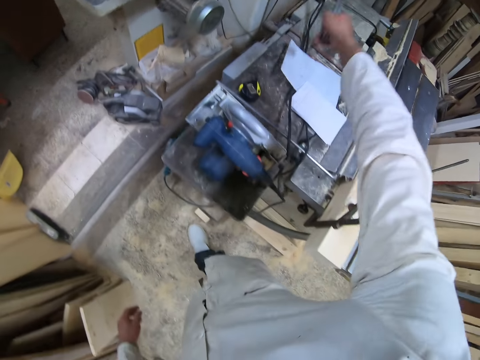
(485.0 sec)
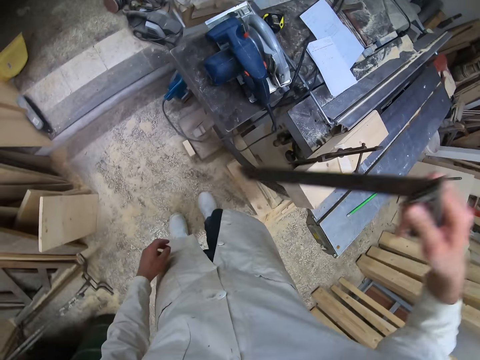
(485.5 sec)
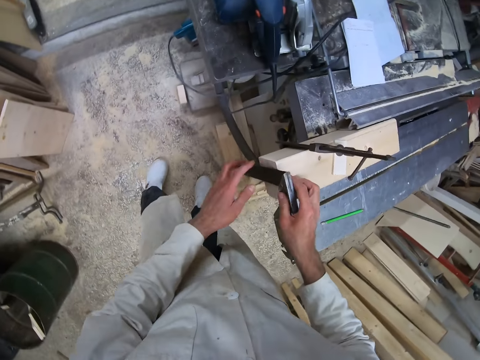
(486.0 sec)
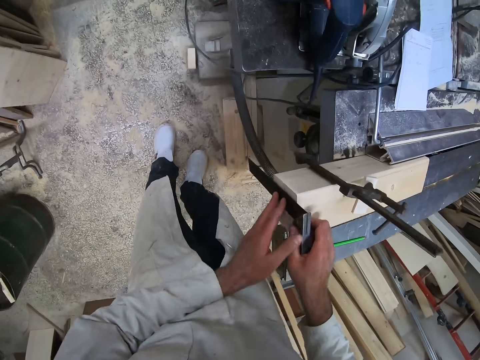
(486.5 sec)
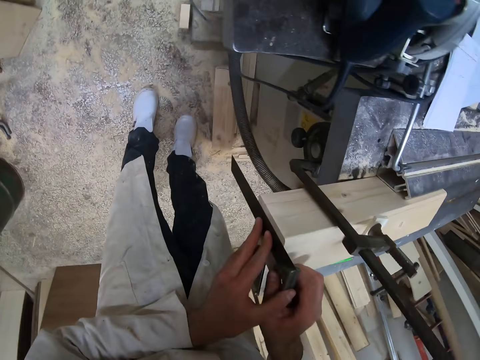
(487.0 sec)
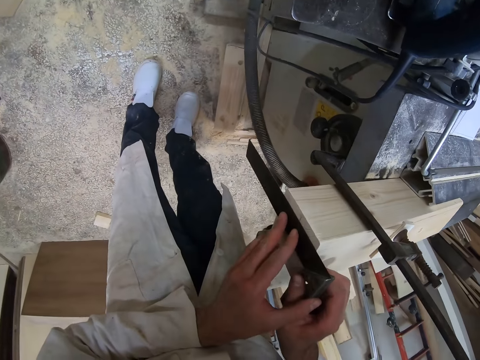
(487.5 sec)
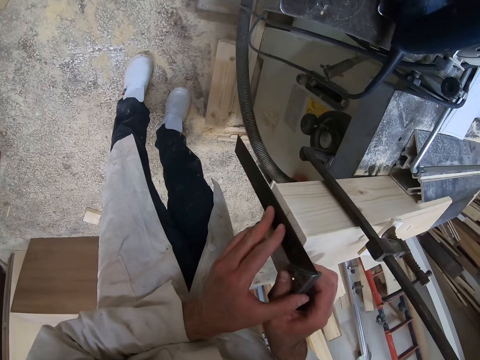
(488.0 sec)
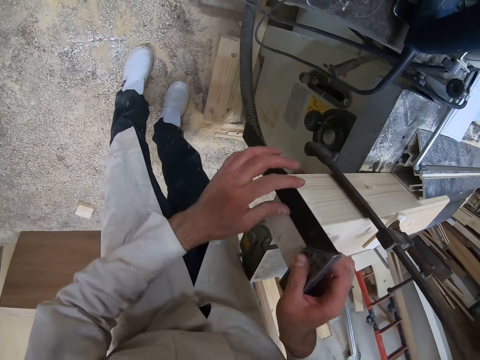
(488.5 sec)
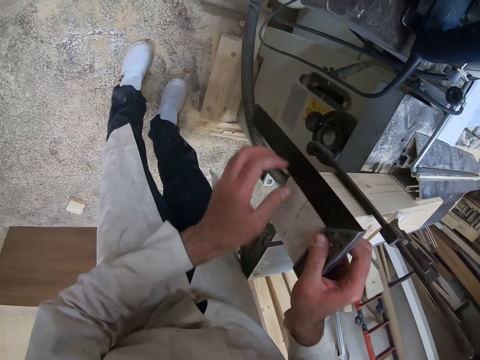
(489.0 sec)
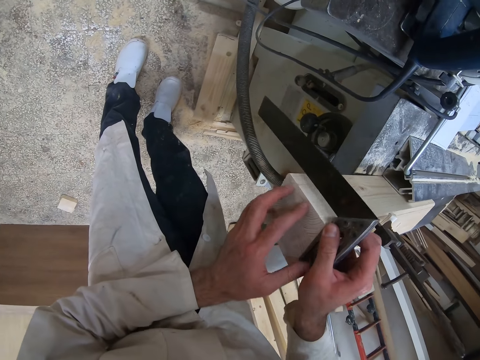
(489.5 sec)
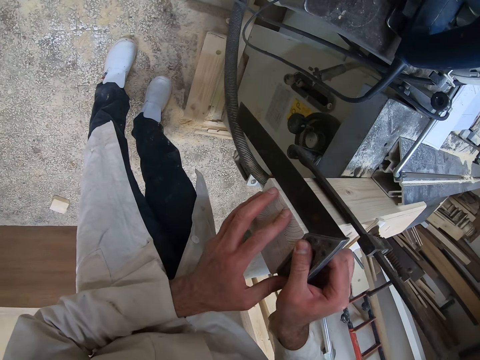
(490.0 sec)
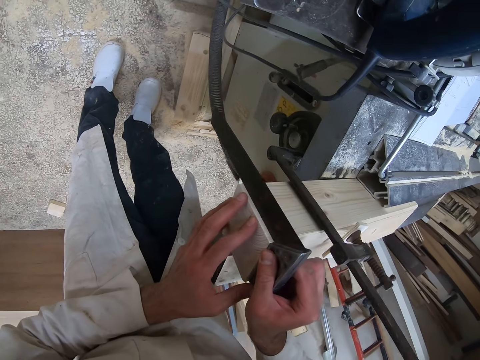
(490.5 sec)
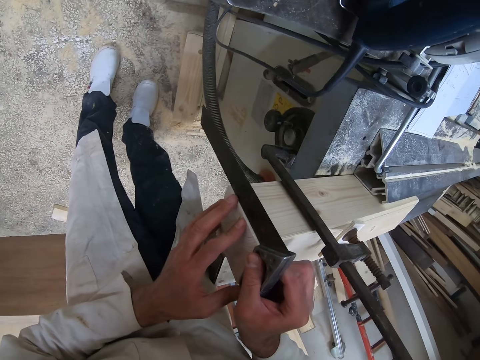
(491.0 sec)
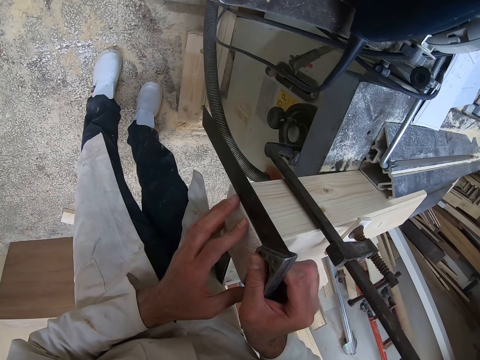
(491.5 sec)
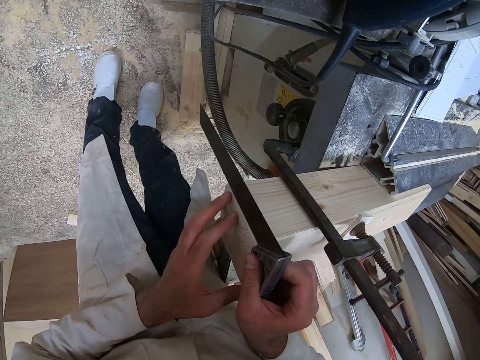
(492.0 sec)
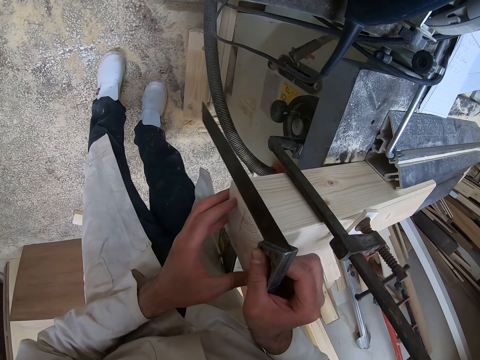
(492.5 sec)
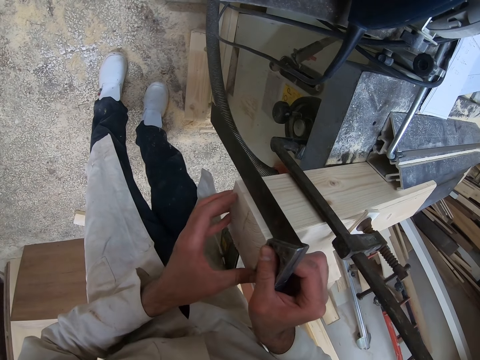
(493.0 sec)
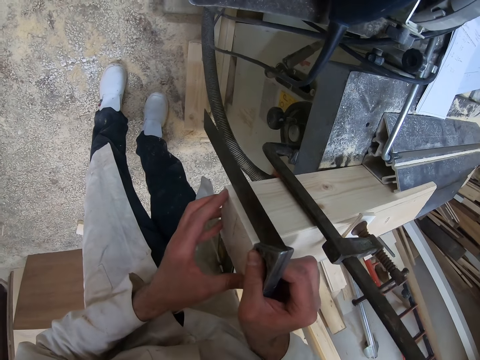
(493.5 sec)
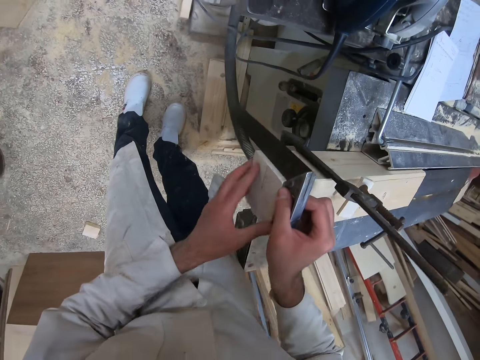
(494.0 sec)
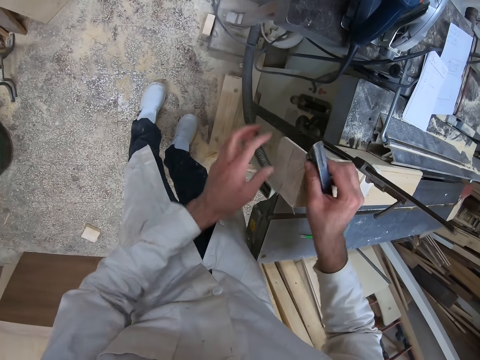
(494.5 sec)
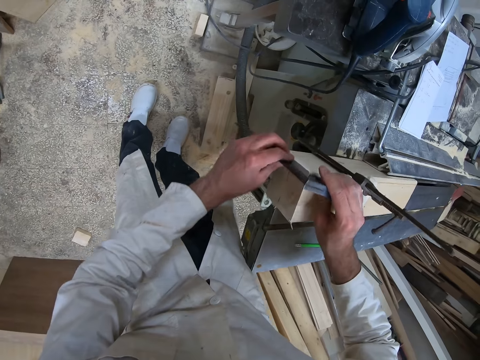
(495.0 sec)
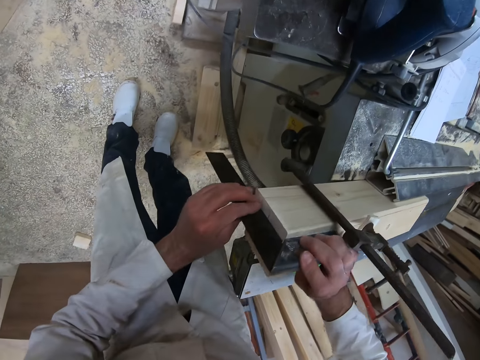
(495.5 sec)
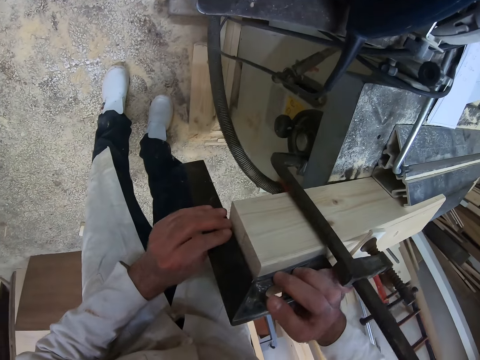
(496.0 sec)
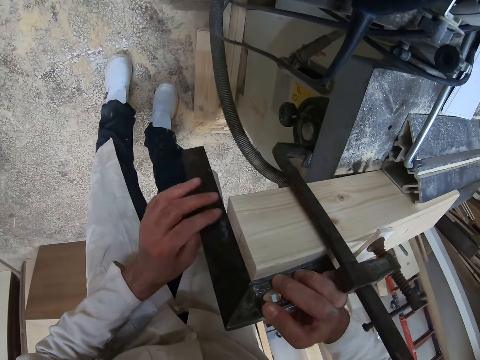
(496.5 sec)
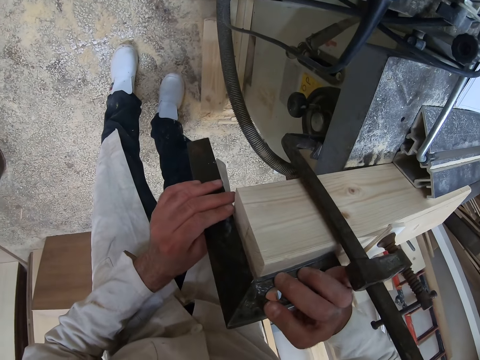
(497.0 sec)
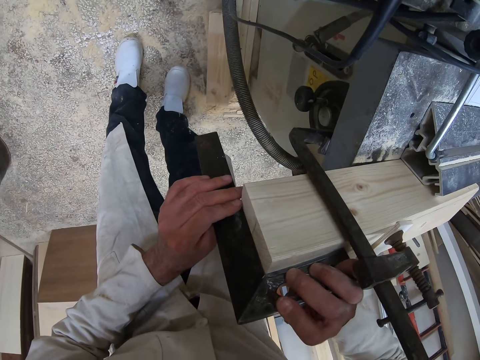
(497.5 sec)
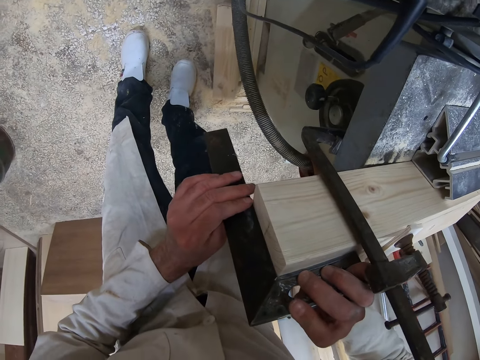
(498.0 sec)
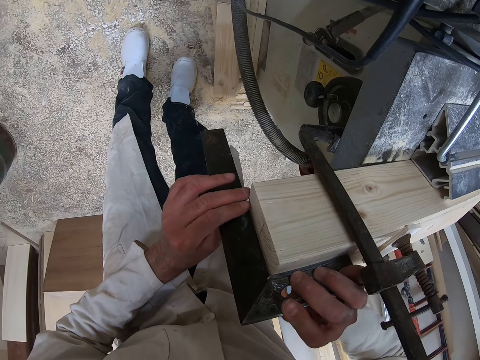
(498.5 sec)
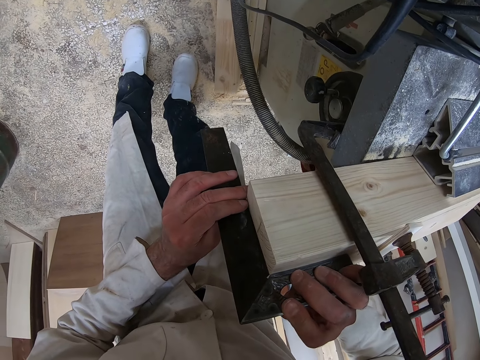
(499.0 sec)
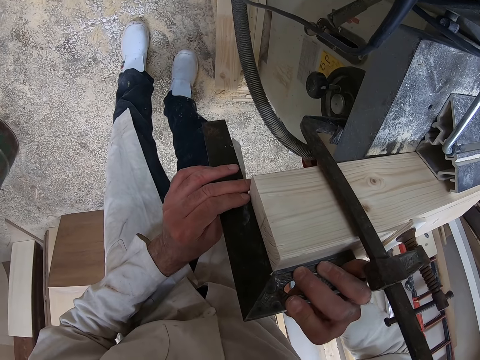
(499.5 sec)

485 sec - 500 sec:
The camera wearer picks up the try square from the workshop table with his right hand. He places the try square on the piece of wood with both hands. He checks an angle of the piece of wood with the try square in his right hand. He measures the wood using the square. He checks an angle of the piece of wood with the try square in both hands.

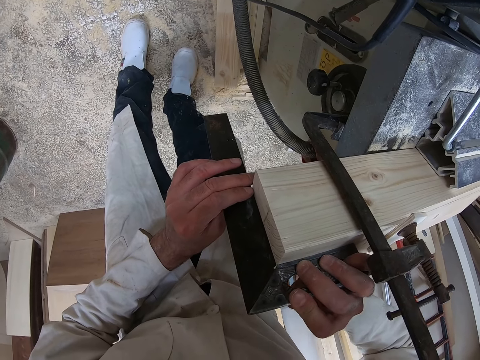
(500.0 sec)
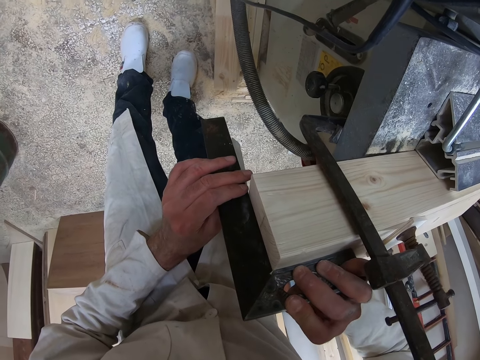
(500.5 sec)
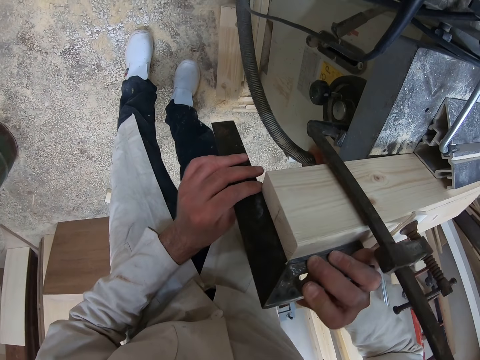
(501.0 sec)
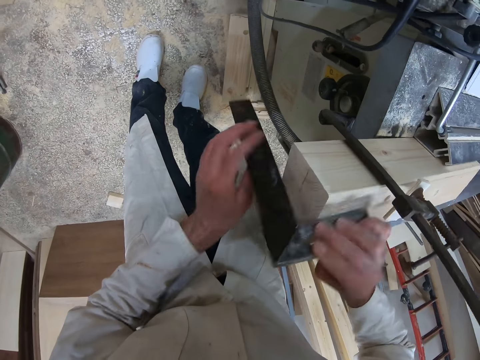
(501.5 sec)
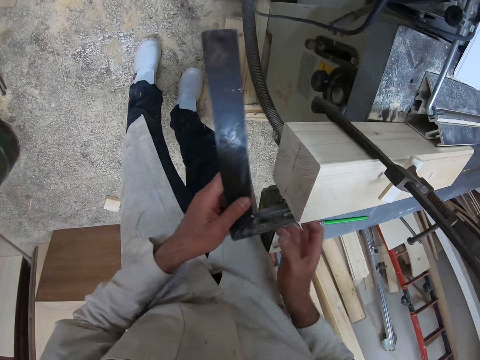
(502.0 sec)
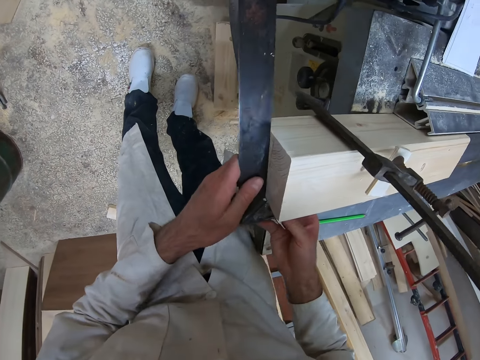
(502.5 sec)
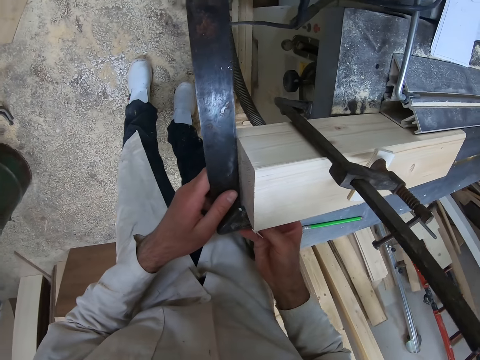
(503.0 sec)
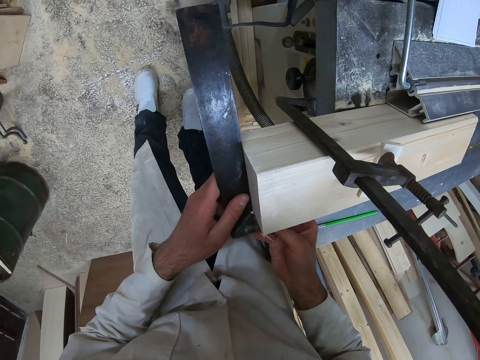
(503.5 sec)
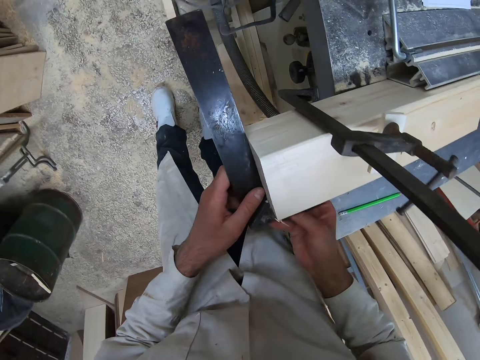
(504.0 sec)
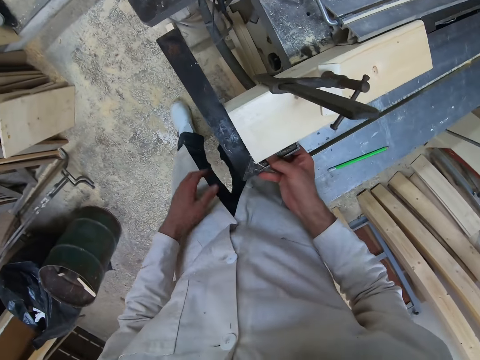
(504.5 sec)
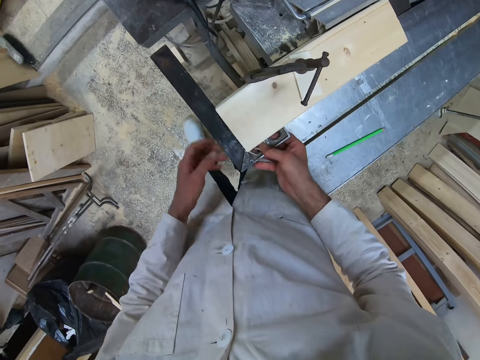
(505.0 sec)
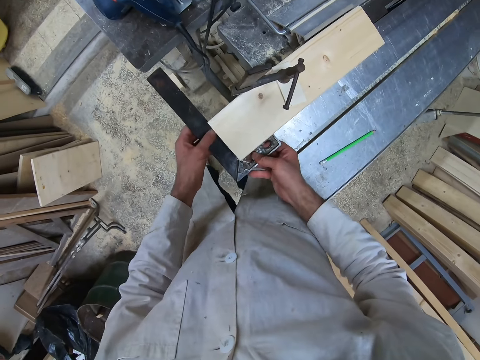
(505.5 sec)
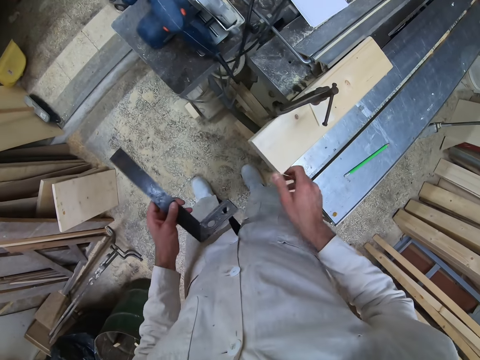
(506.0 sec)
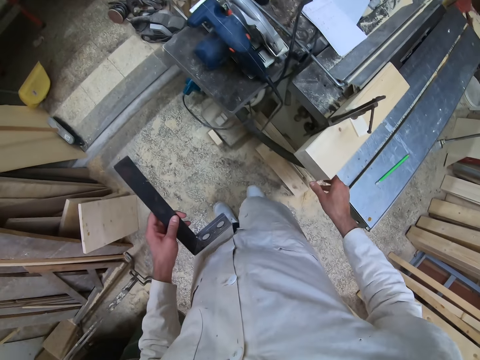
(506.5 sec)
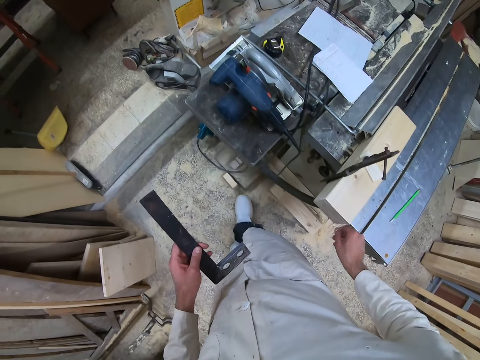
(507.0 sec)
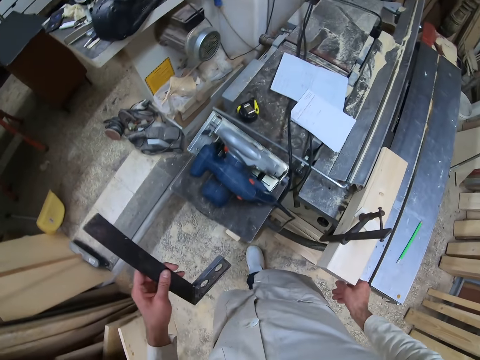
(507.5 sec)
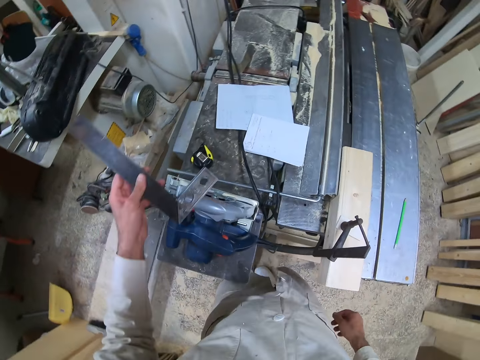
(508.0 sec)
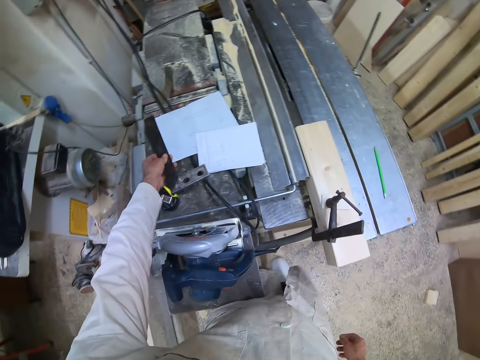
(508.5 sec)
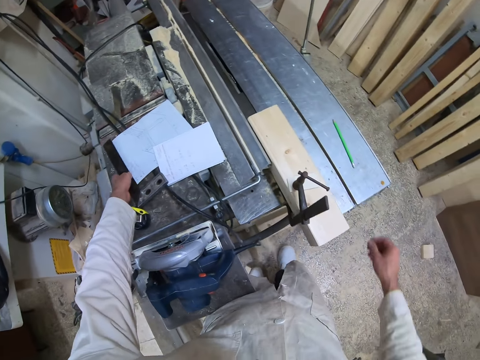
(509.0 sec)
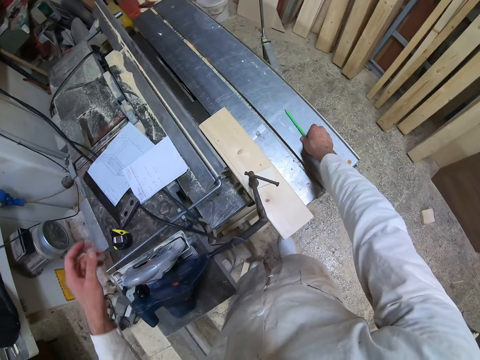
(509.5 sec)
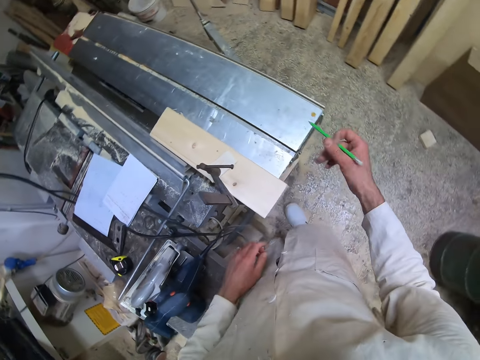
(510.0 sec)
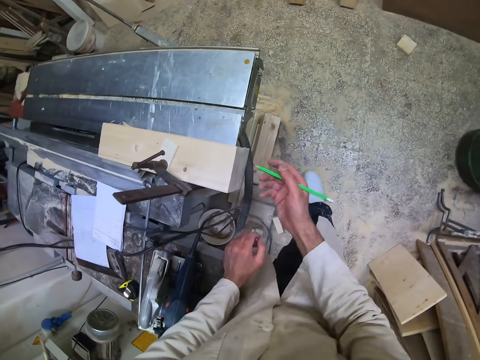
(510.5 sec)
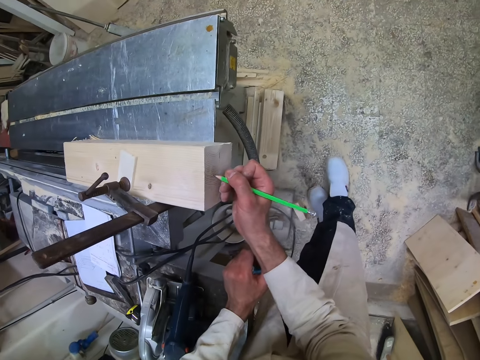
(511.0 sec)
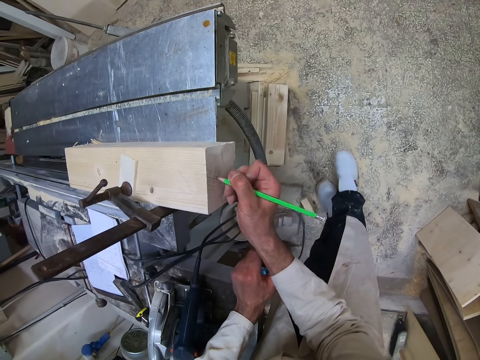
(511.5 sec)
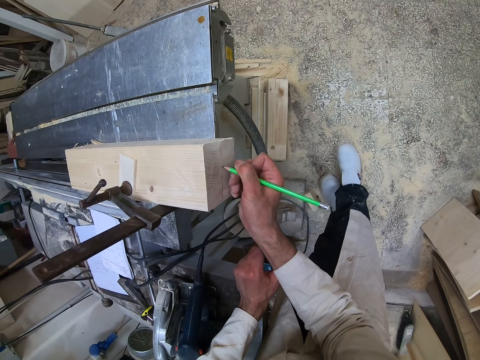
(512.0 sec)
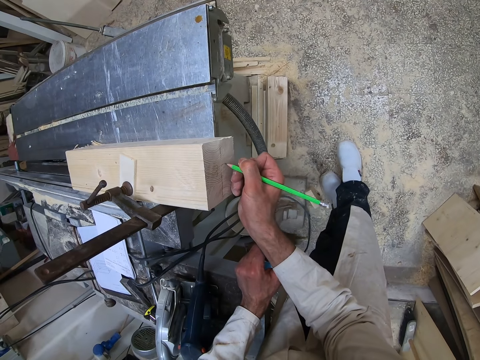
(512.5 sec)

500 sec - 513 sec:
The camera wearer checks an angle of the piece of wood with the try square in both hands. He removes the square from the wood. He wipes the wood. He places the try square on the workshop table with his left hand. He picks up the pencil from the workshop table with his right hand. He writes on the piece of wood with the pencil in his right hand.
